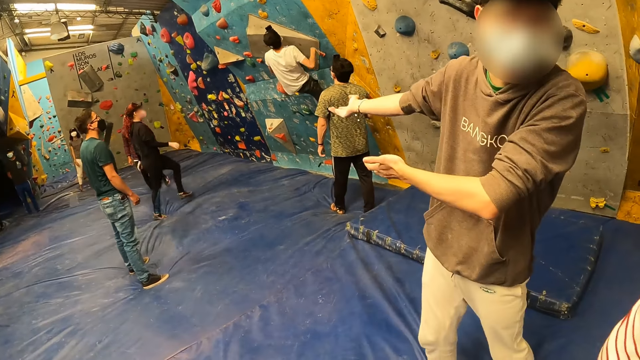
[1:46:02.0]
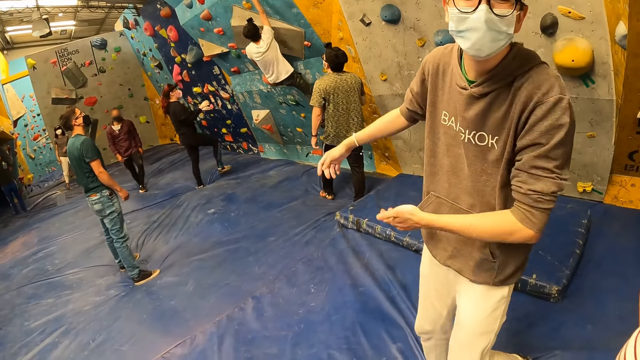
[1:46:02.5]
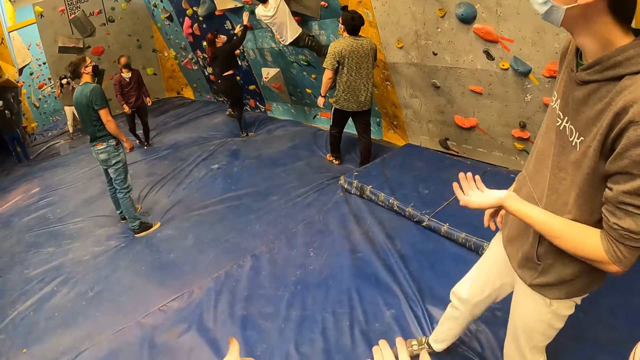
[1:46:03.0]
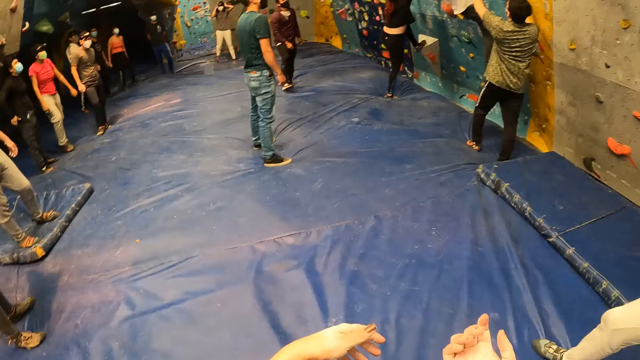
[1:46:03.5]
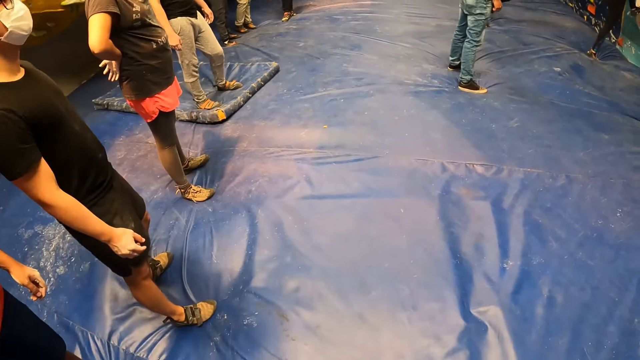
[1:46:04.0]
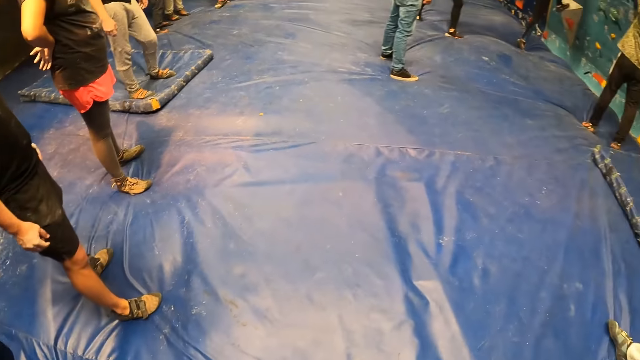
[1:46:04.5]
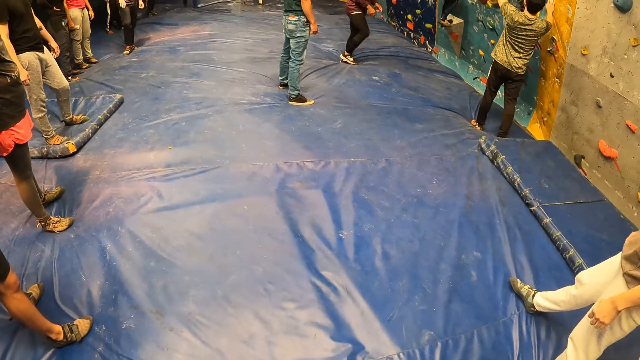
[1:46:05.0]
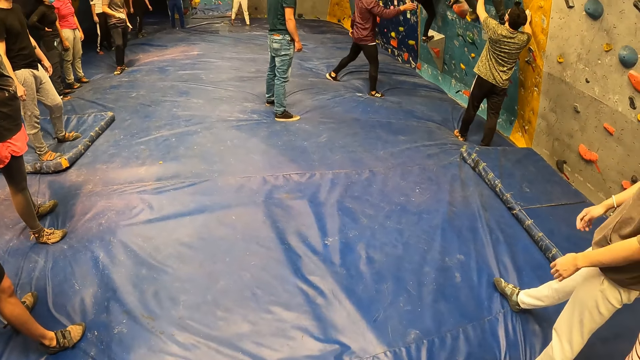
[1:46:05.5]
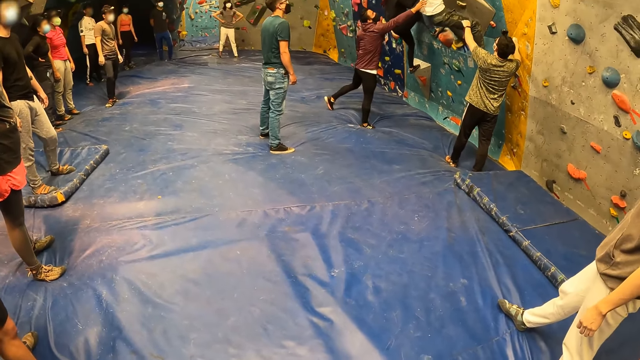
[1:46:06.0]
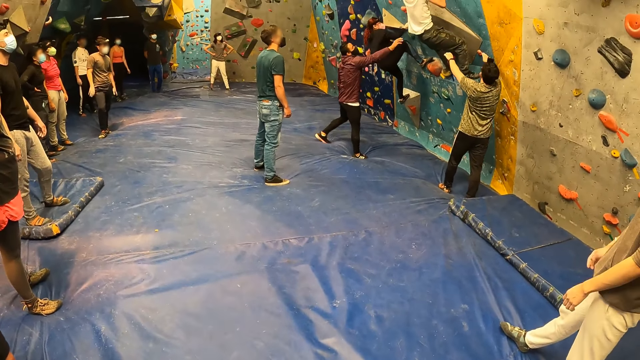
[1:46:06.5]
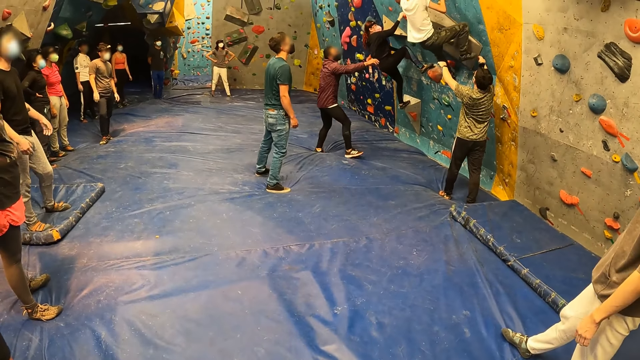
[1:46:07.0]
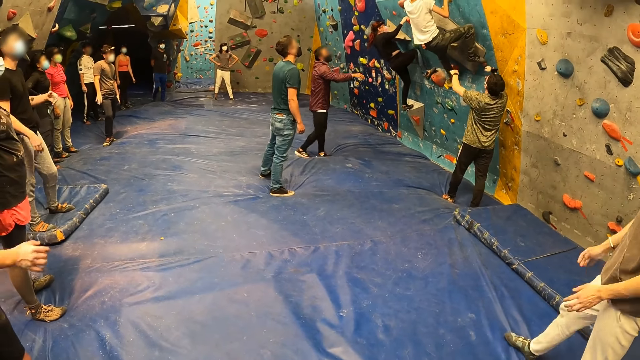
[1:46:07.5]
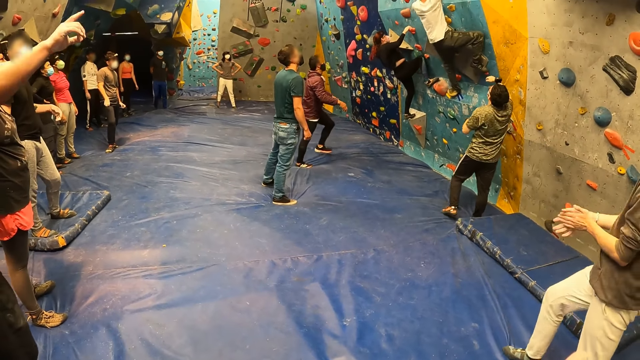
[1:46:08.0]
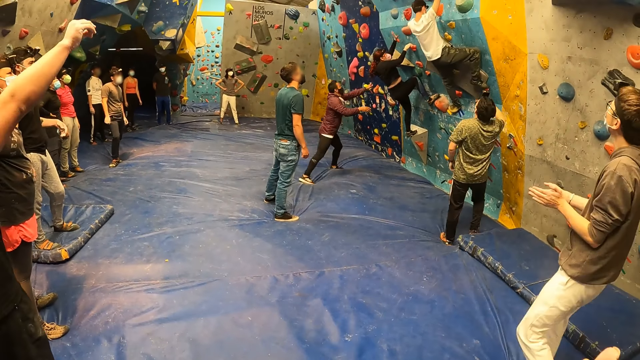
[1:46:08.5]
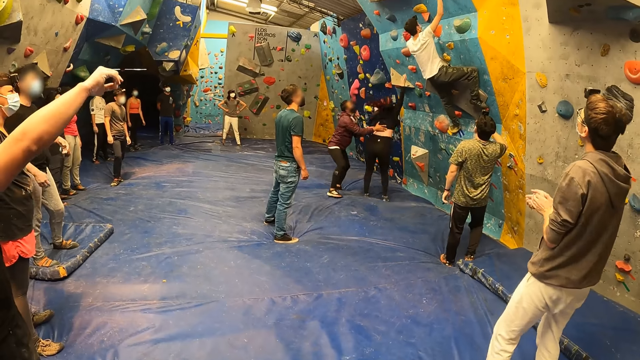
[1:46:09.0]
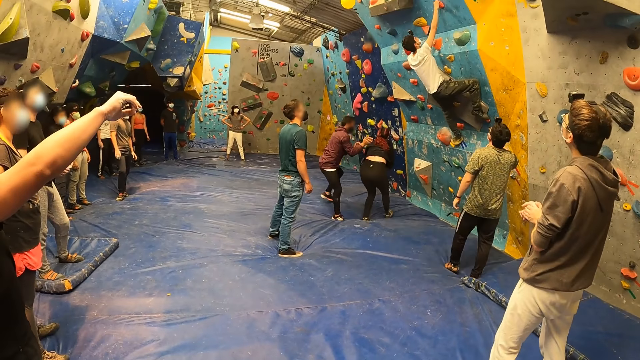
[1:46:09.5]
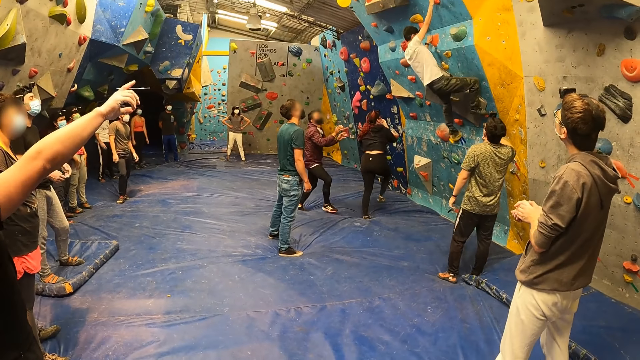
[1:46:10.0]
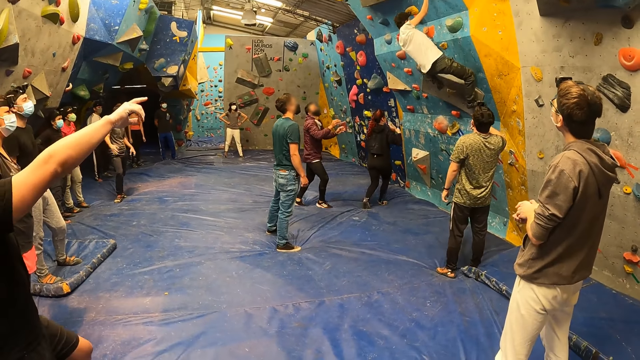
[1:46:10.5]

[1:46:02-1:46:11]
The camera wearer stretches her hand. She looks around the climbing area.

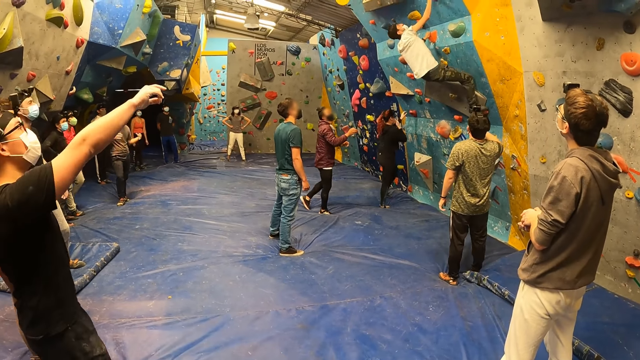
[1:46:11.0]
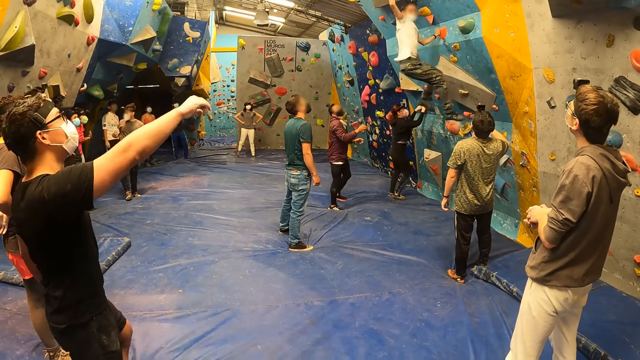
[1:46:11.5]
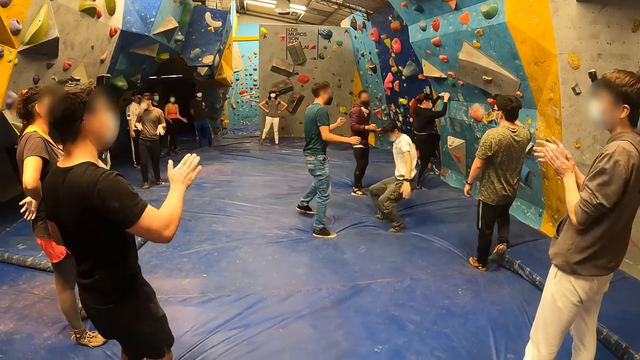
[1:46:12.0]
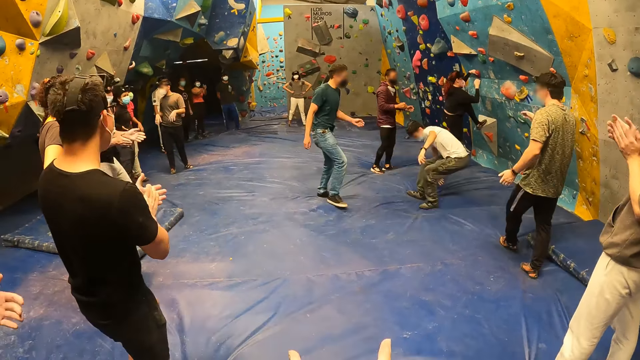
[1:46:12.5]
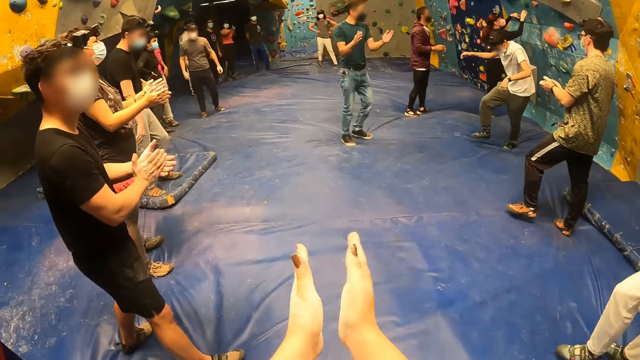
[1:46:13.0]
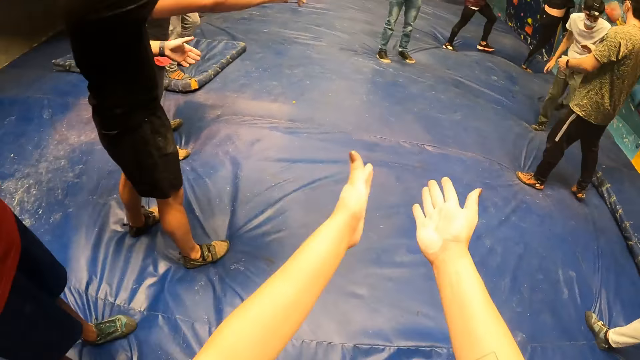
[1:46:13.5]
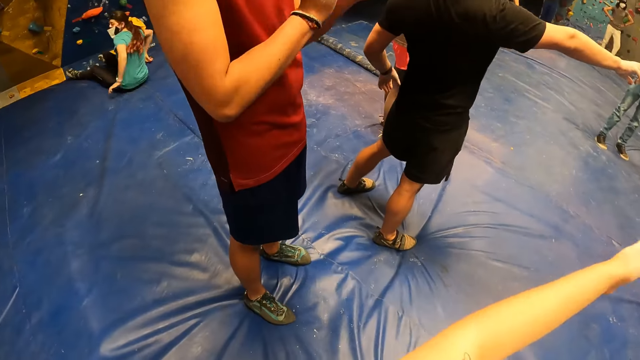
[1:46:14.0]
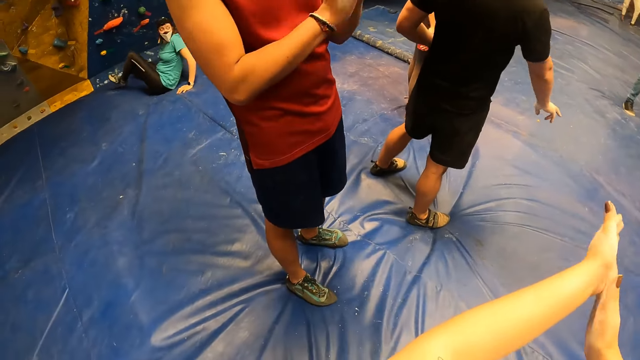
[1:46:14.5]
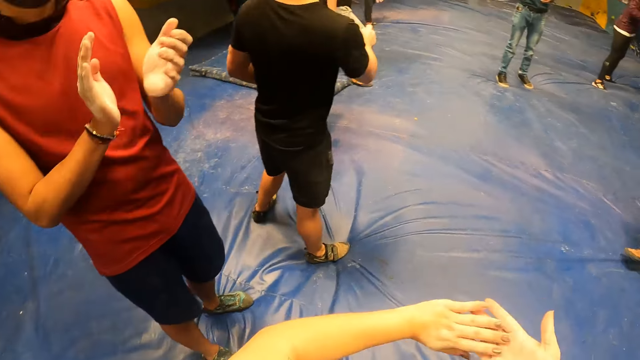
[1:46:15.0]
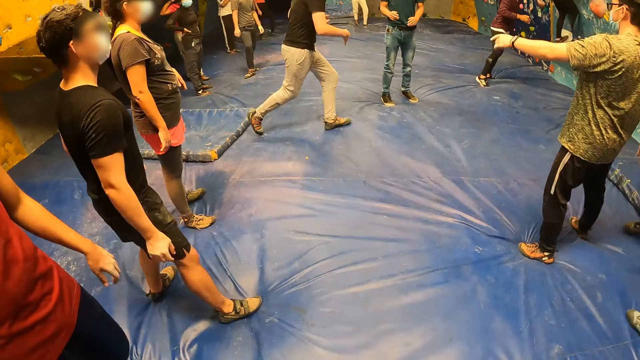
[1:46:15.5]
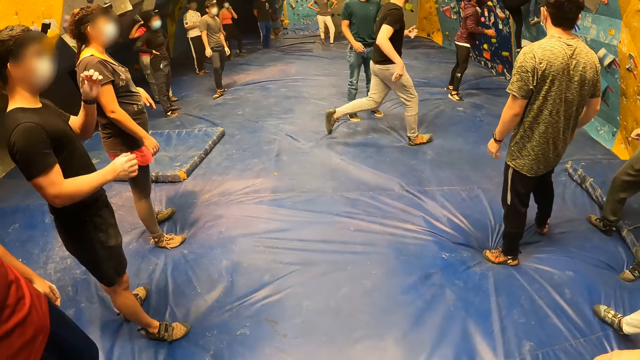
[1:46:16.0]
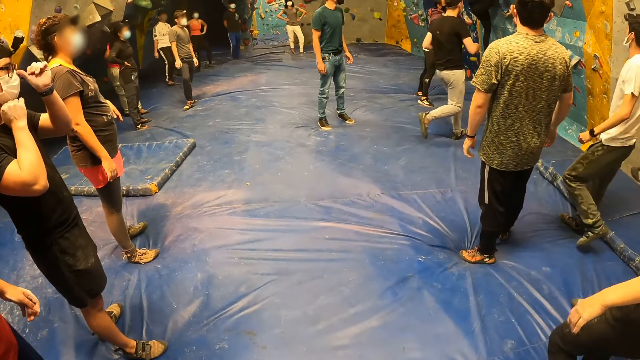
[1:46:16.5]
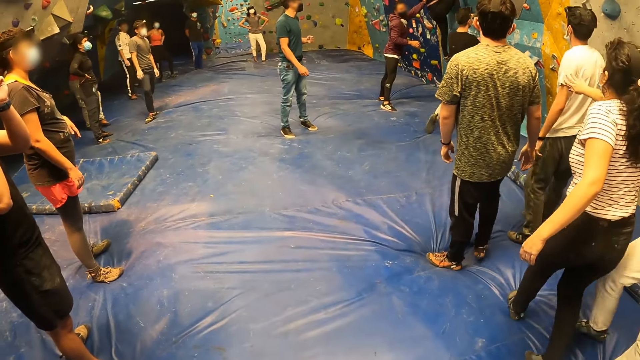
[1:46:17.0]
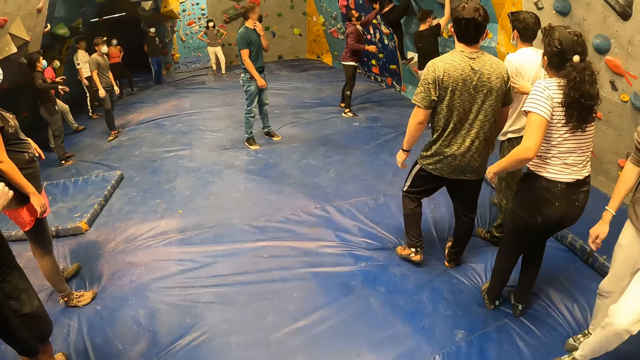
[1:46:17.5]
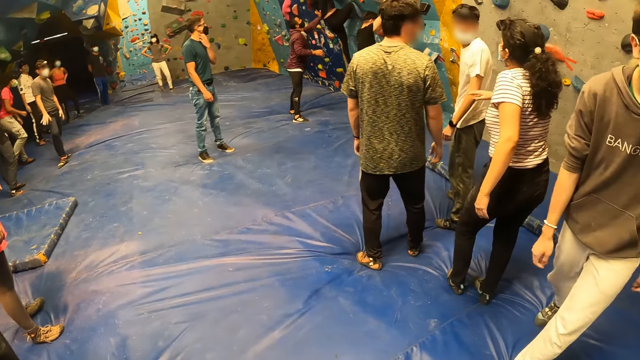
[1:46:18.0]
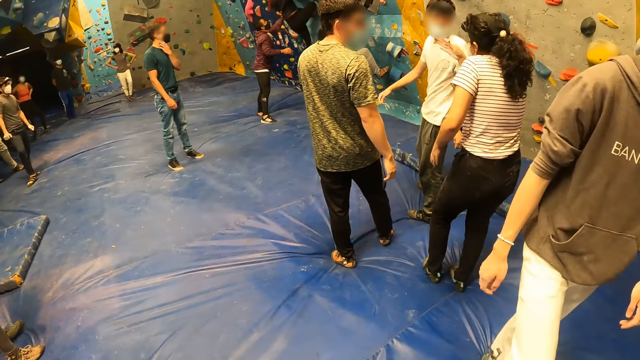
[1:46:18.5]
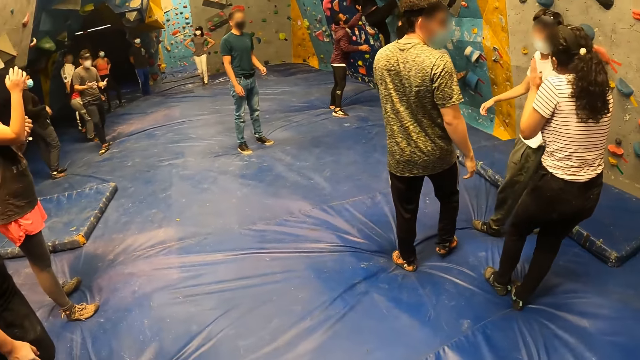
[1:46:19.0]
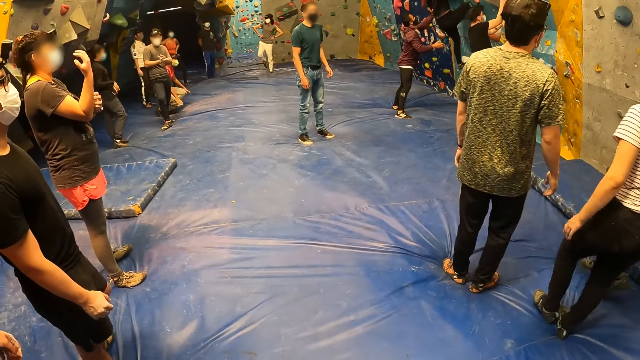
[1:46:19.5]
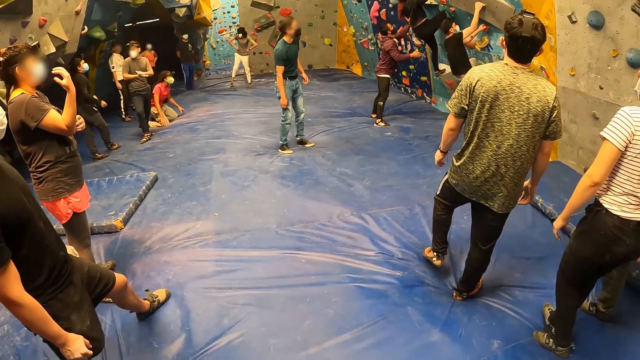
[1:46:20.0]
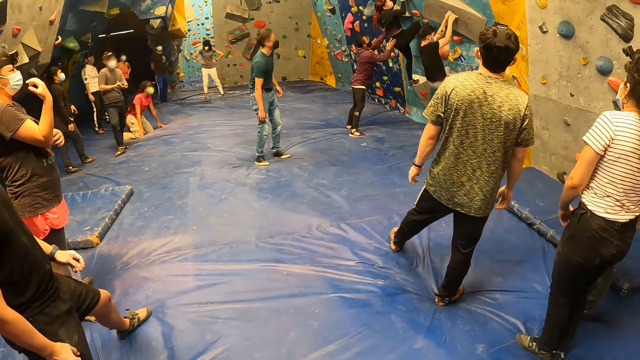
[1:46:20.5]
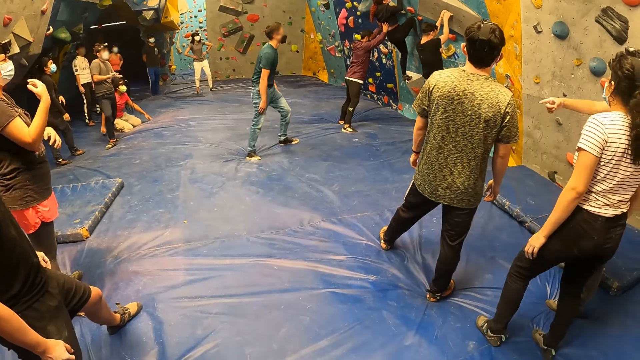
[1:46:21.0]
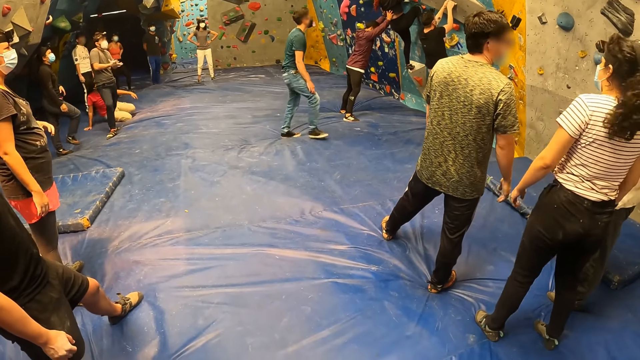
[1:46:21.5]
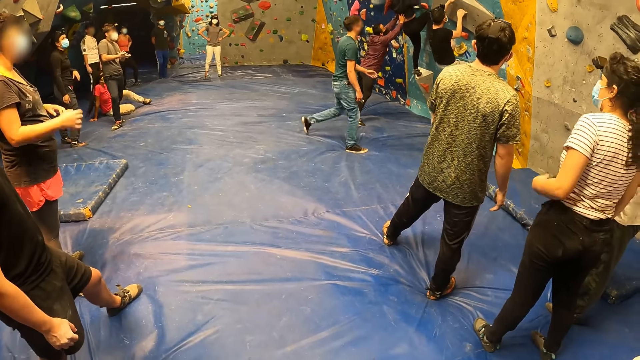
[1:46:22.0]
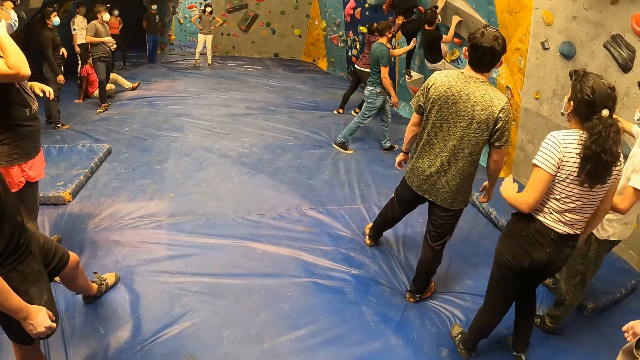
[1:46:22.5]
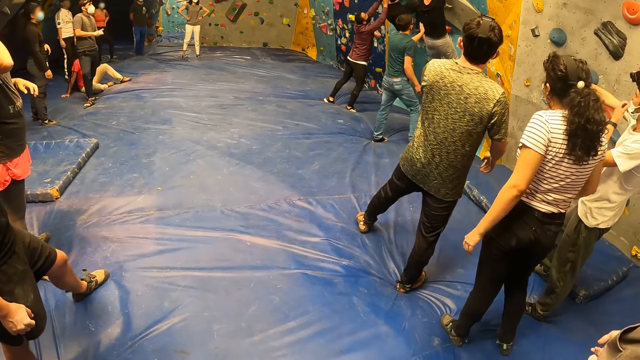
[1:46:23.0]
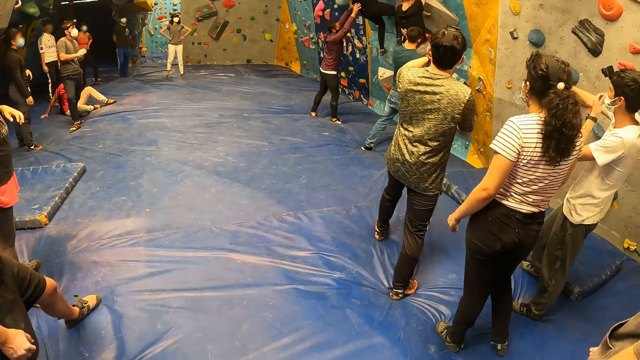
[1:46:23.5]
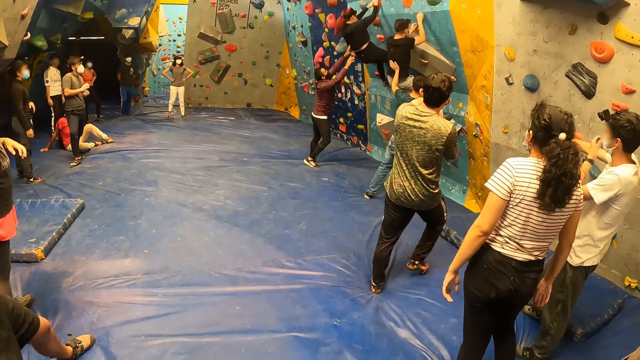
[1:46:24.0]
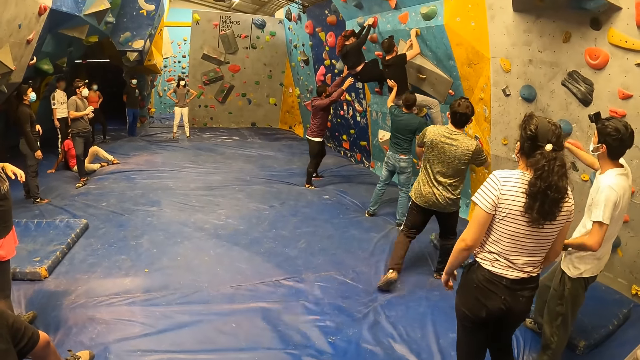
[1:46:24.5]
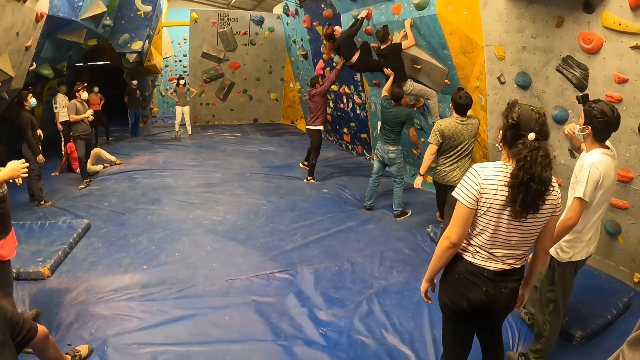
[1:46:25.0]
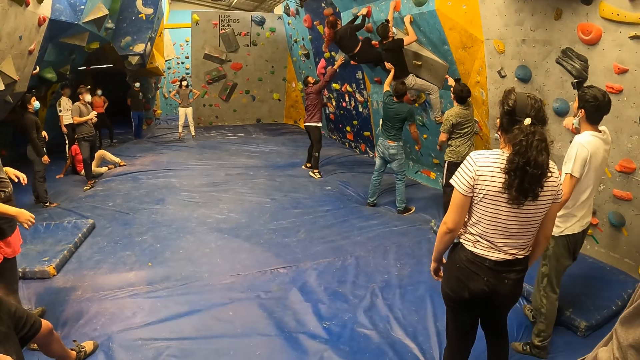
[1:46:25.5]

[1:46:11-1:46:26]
The camera wearer claps both her hands. She looks around the climbing area.
